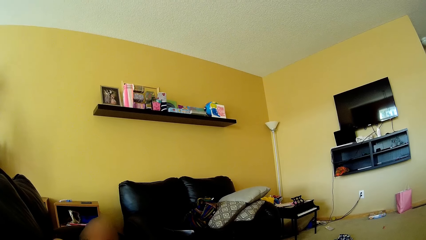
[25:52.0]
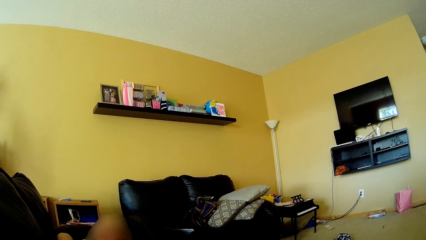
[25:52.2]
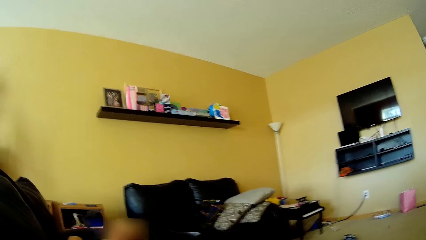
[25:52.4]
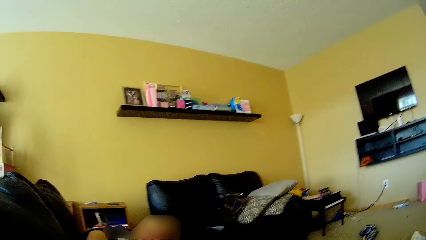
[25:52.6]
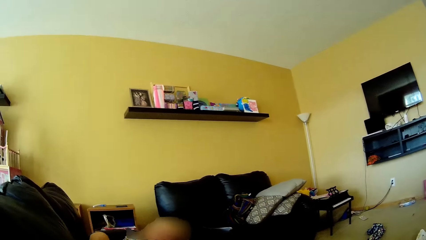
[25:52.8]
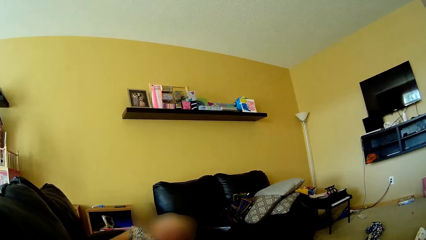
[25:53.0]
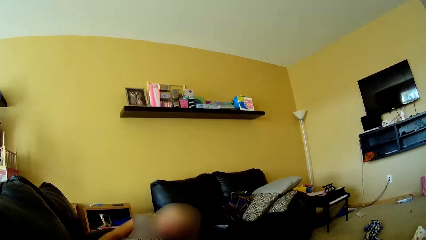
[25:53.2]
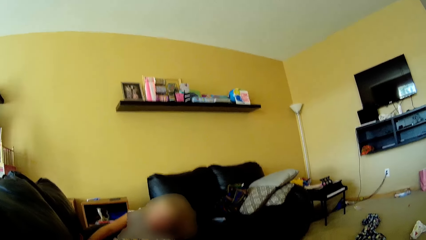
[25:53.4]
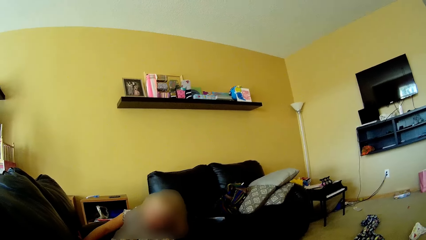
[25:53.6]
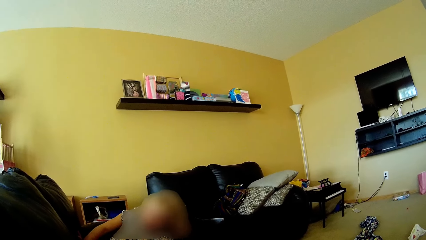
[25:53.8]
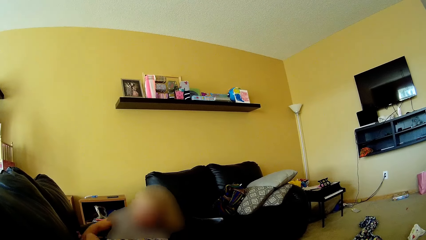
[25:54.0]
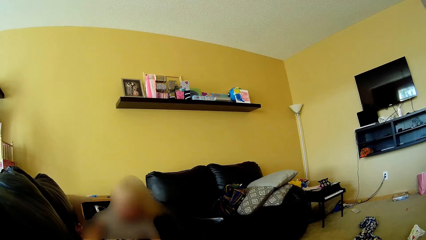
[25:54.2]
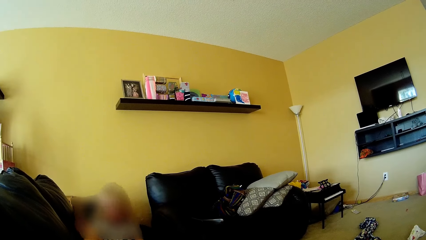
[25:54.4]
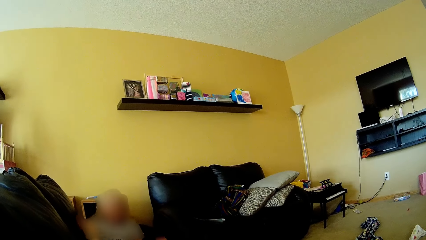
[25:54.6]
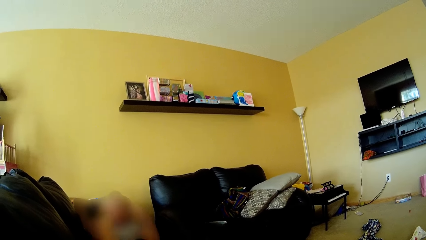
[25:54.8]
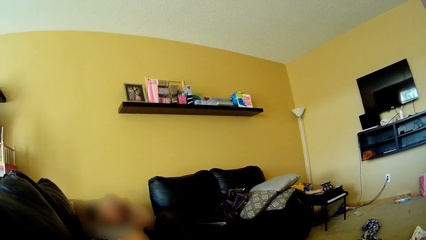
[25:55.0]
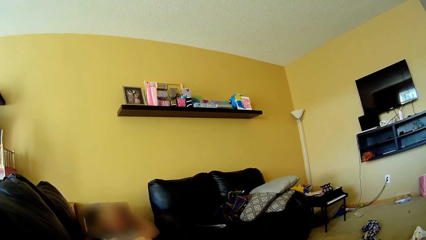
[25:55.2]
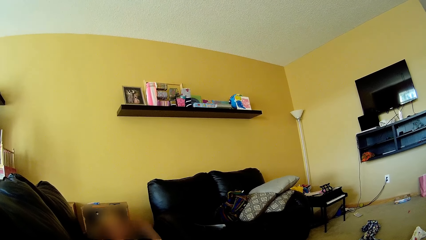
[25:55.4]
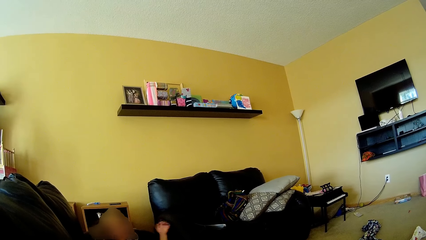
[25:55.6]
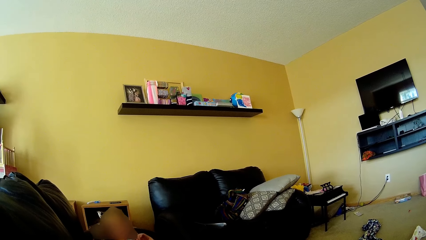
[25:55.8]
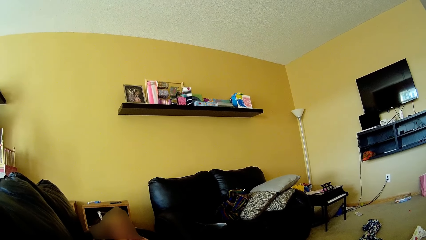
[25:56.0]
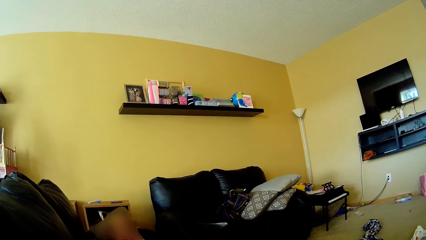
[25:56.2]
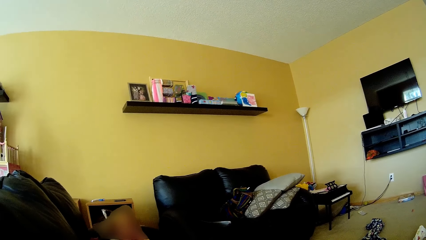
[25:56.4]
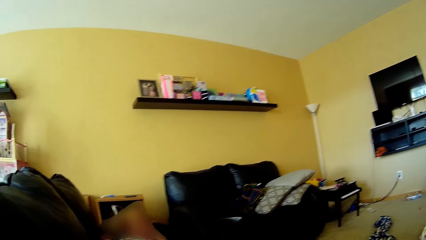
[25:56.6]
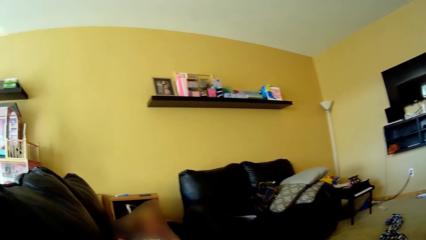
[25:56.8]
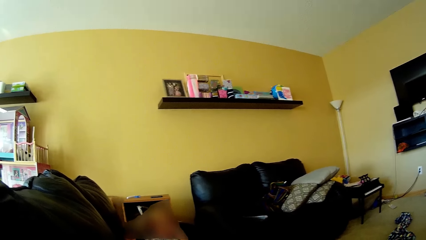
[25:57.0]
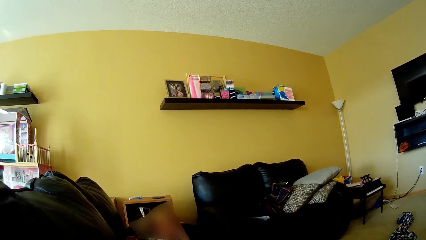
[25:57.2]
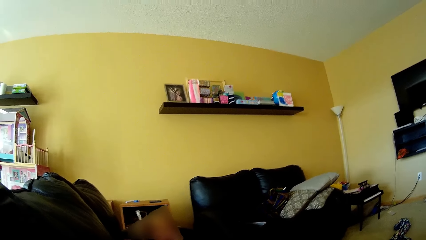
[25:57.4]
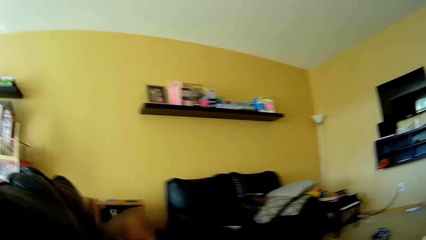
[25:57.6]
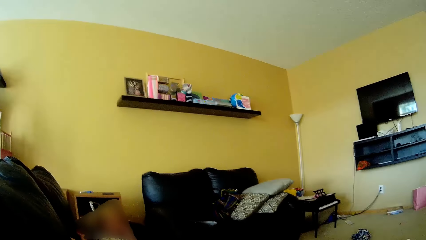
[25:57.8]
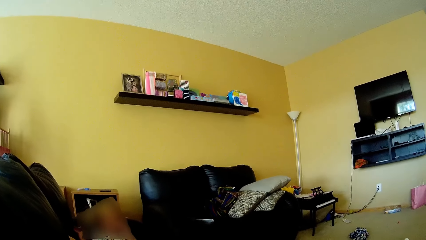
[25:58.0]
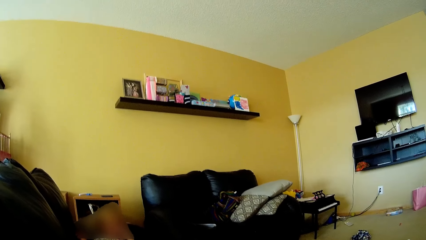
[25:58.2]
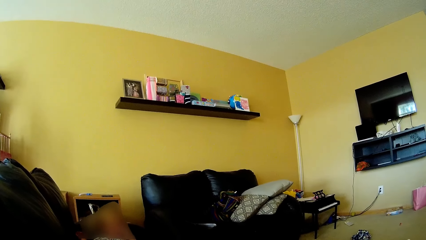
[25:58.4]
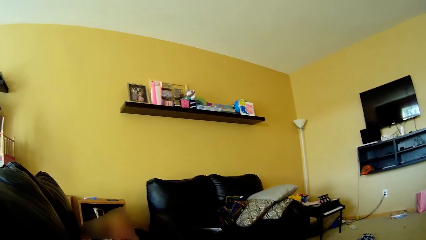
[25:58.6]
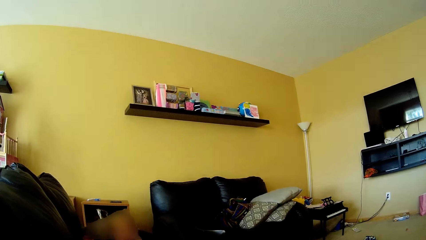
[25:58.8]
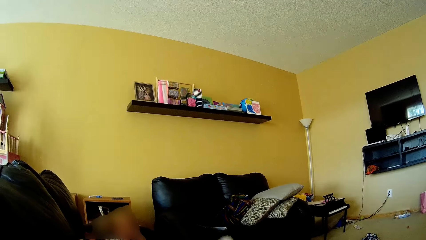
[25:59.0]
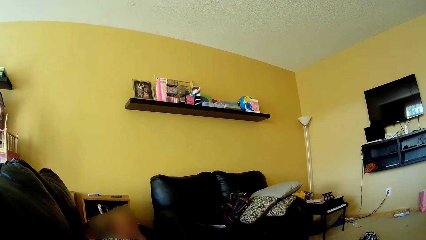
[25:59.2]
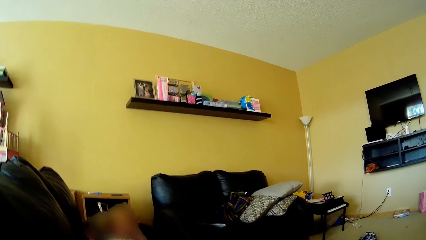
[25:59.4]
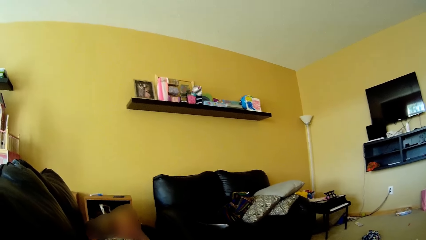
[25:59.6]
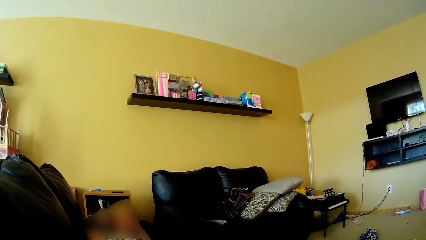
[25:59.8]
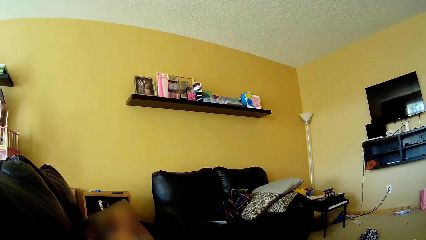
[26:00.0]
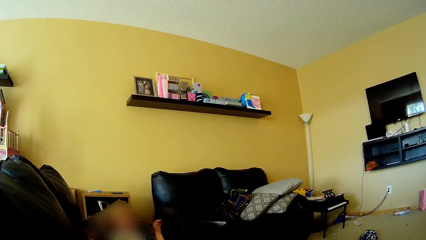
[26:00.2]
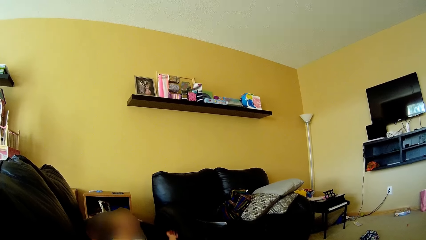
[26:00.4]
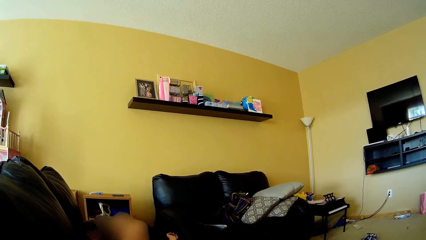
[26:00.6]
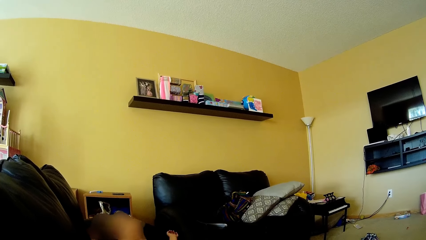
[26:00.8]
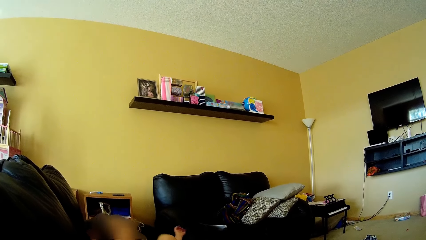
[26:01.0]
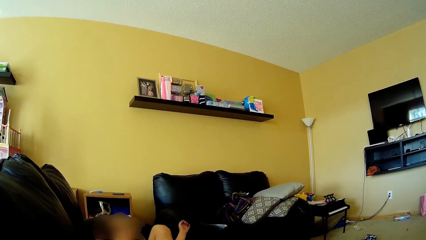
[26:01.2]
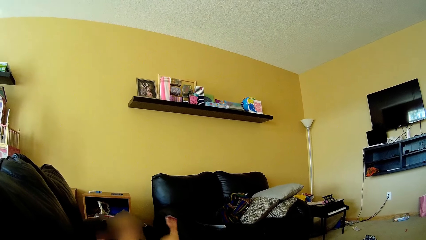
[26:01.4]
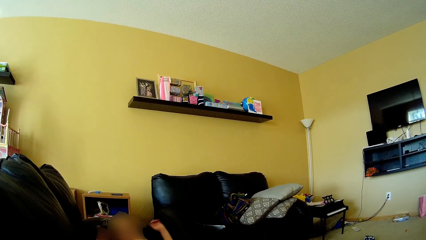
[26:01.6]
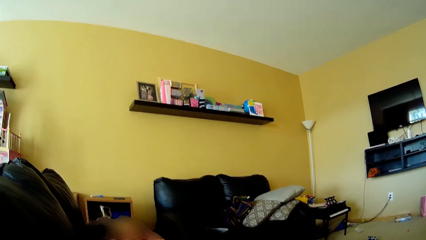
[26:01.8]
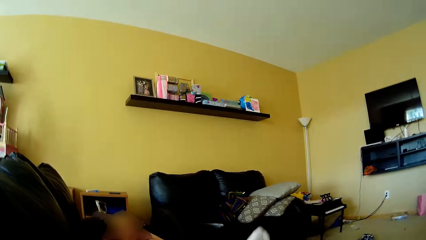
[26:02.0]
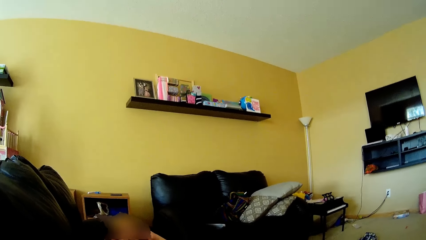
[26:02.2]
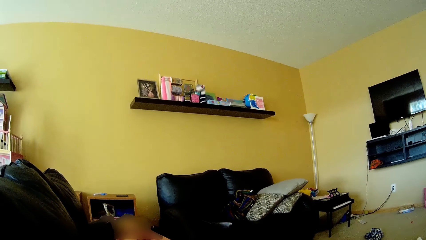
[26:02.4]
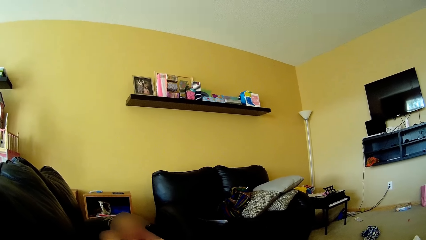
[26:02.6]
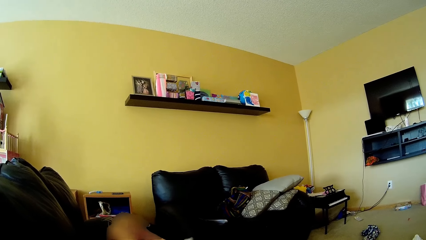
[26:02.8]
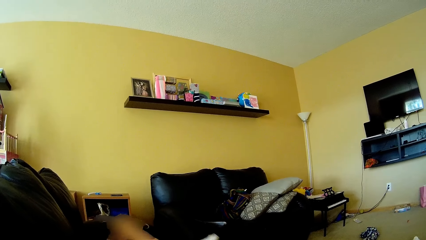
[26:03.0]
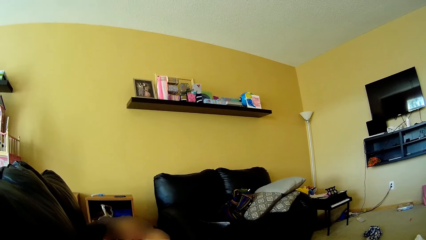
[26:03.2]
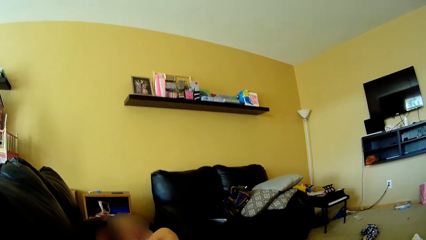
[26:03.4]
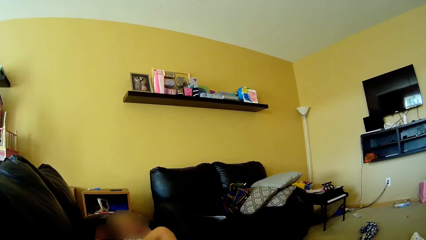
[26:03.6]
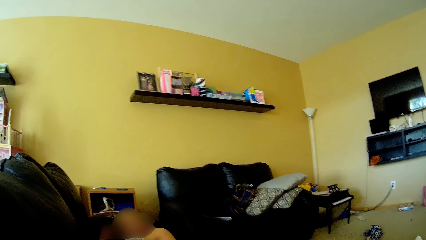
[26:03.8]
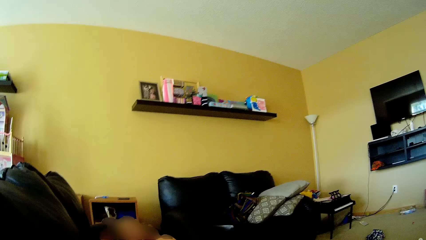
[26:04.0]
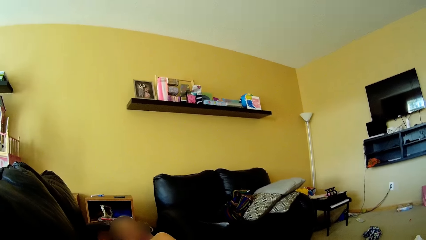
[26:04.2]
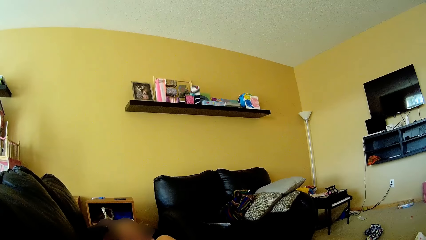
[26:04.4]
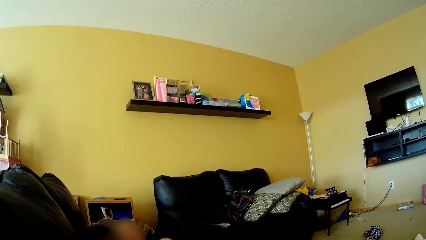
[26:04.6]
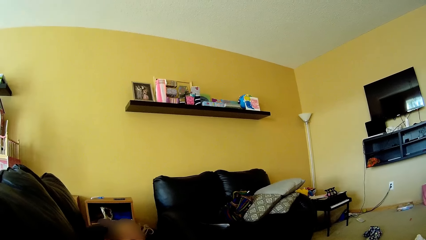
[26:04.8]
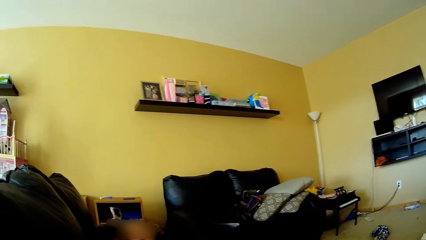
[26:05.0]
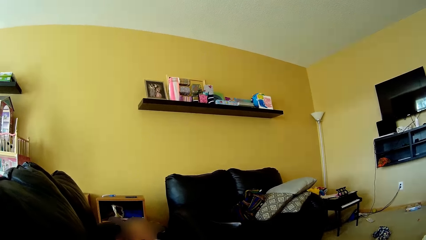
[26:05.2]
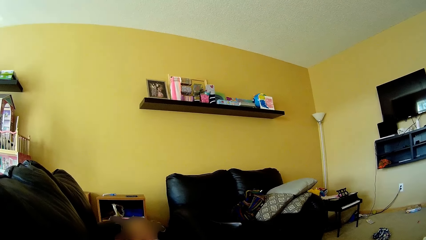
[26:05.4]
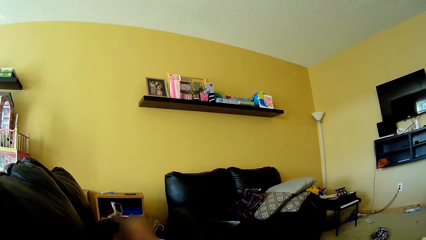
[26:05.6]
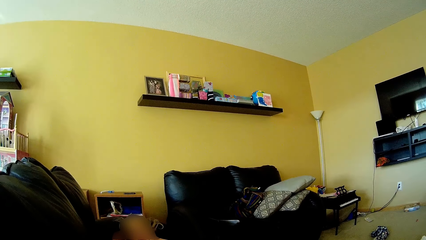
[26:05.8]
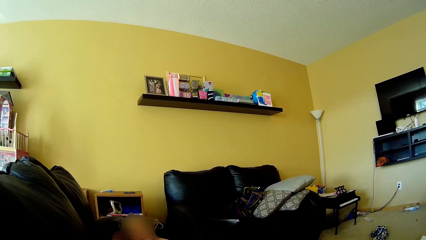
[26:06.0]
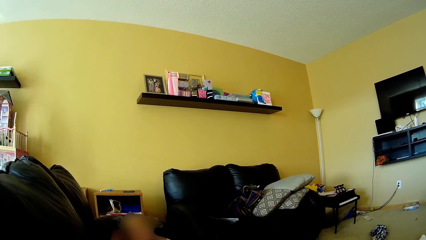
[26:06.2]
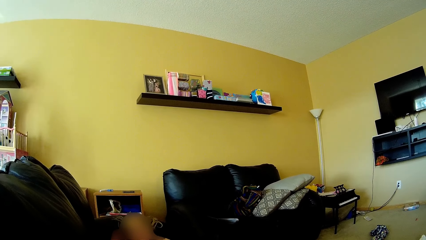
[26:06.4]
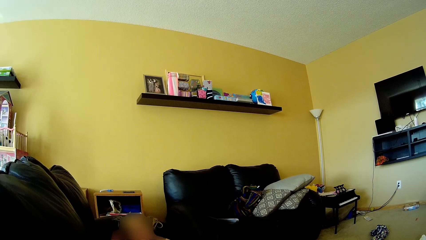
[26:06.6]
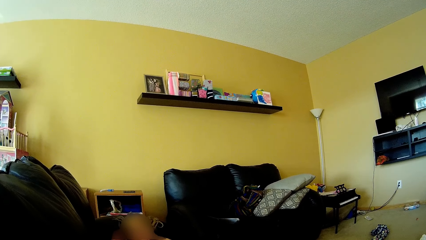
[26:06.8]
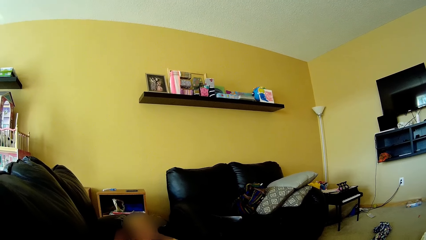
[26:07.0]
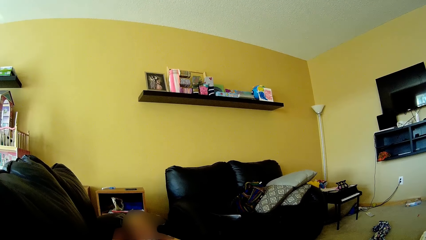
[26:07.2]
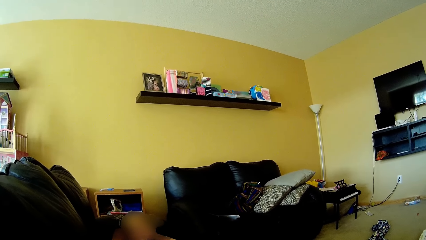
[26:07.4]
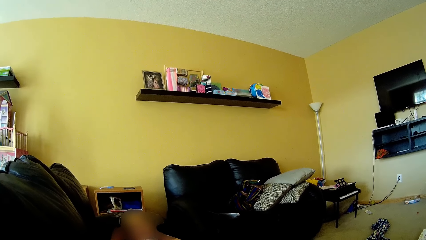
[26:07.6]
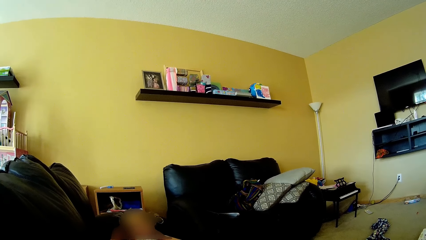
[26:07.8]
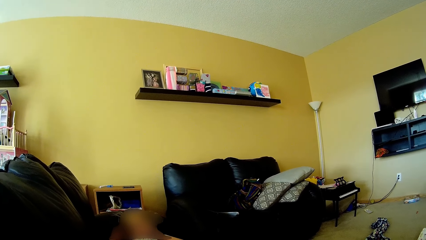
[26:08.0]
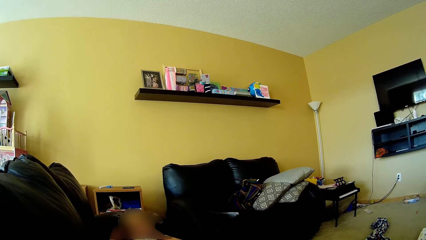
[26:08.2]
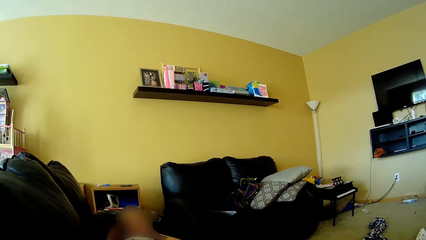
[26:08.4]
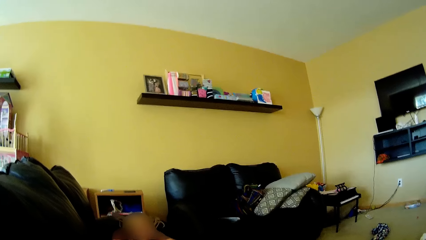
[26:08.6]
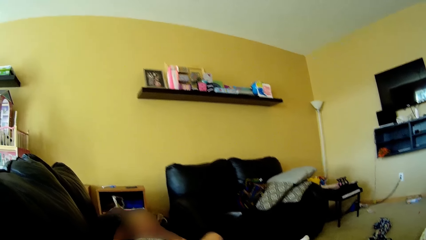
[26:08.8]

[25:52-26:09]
The girl sits on the couch. The girl lays down on the couch with her back. The girl shakes both her legs and her hands.
